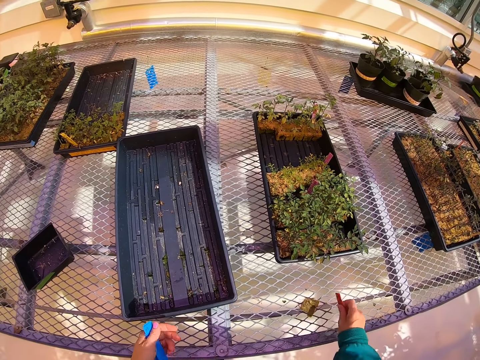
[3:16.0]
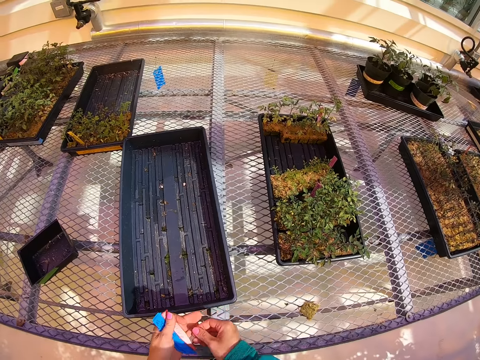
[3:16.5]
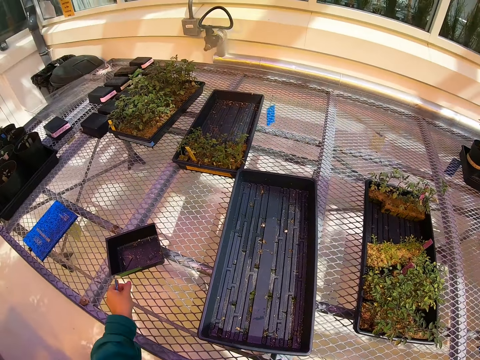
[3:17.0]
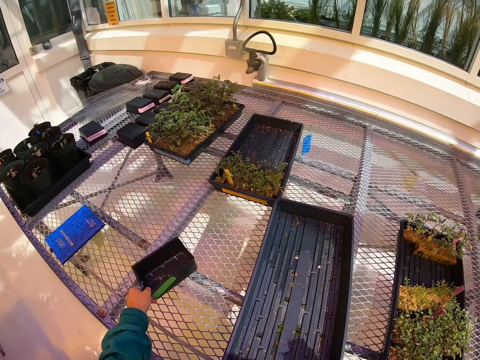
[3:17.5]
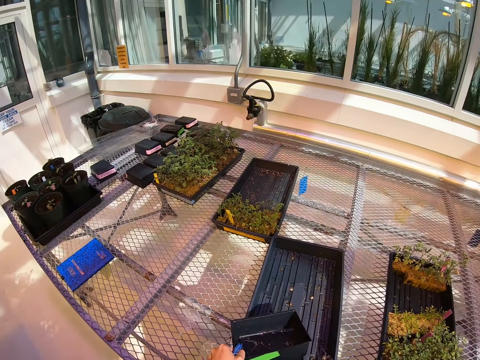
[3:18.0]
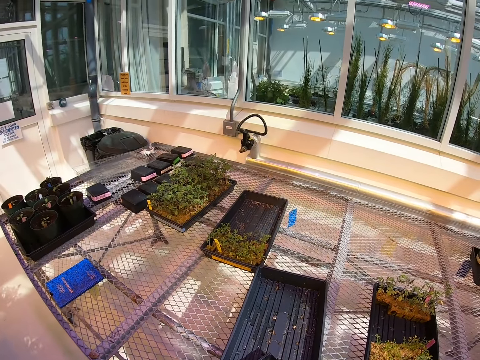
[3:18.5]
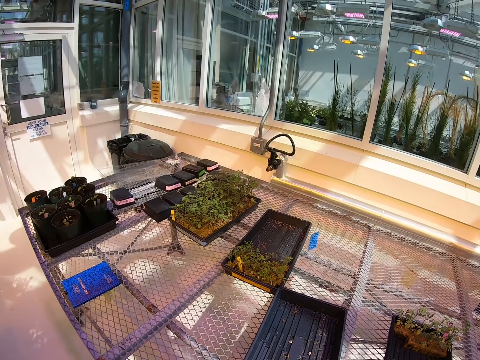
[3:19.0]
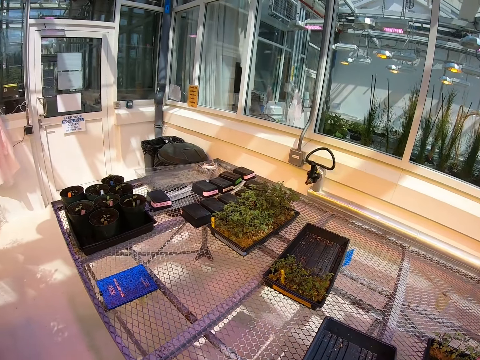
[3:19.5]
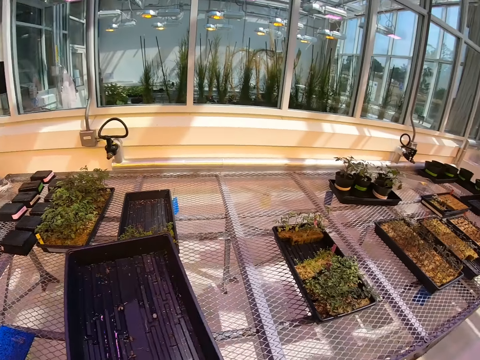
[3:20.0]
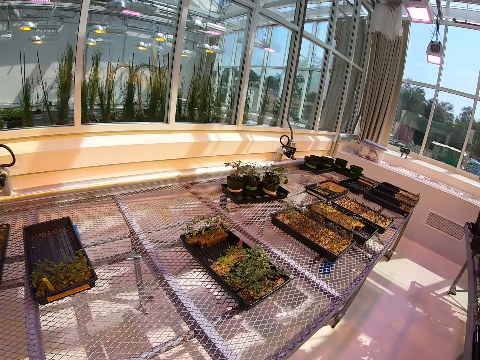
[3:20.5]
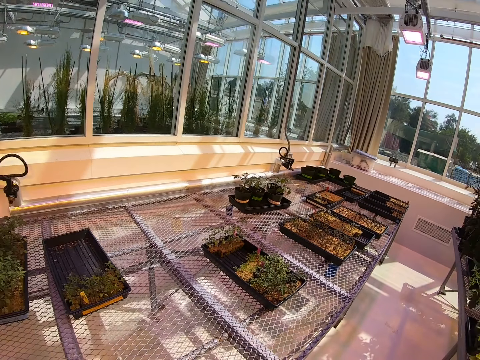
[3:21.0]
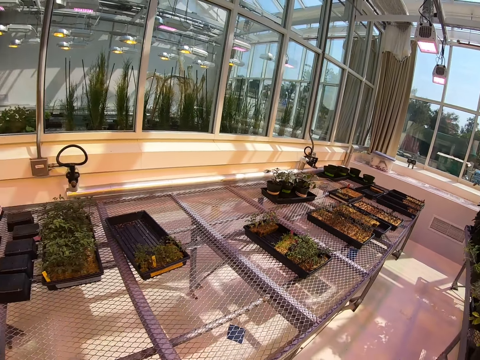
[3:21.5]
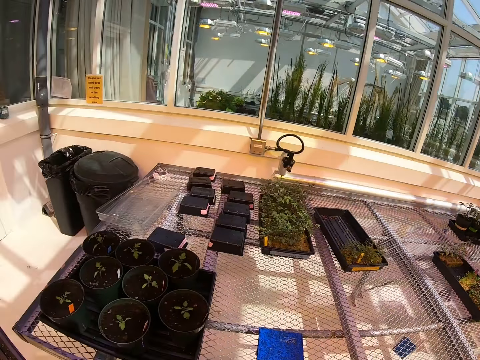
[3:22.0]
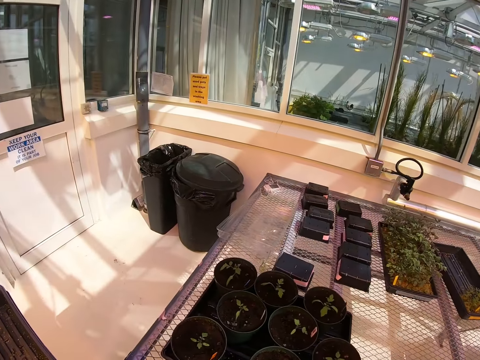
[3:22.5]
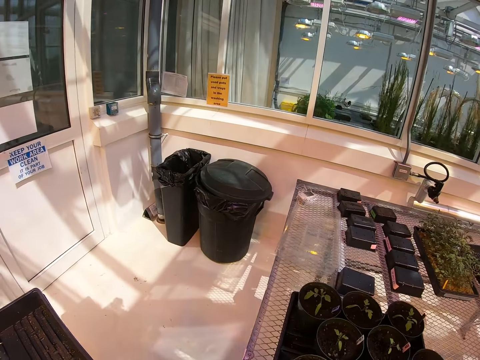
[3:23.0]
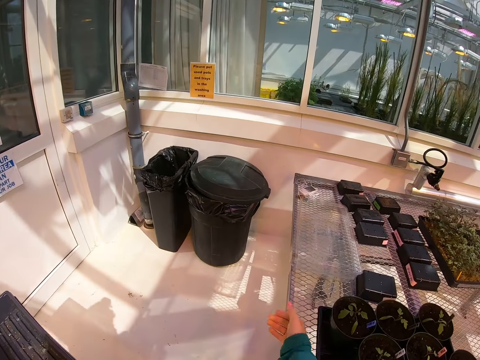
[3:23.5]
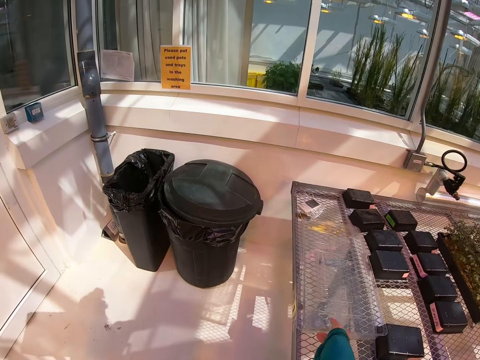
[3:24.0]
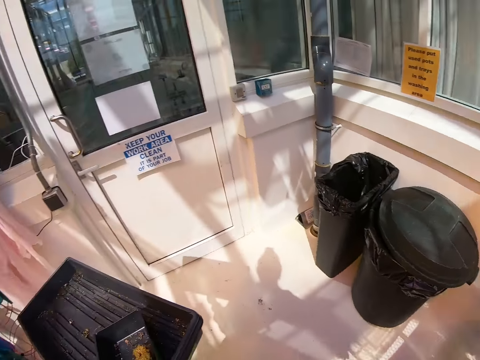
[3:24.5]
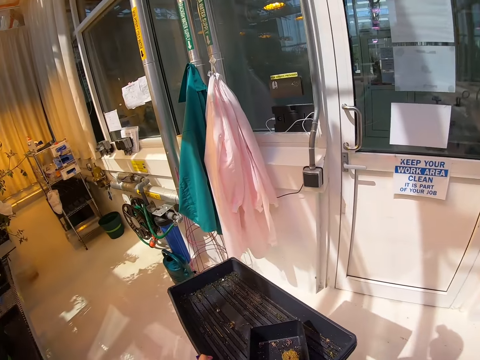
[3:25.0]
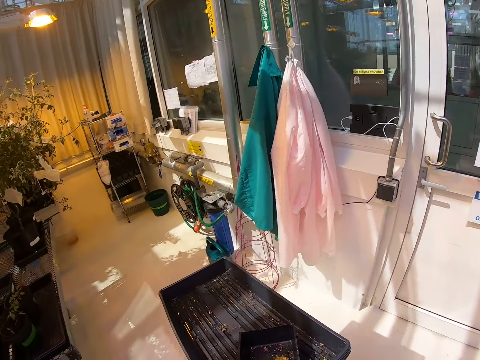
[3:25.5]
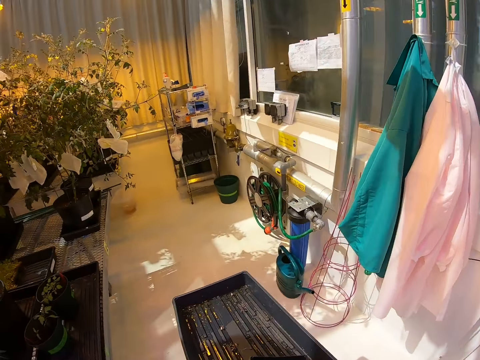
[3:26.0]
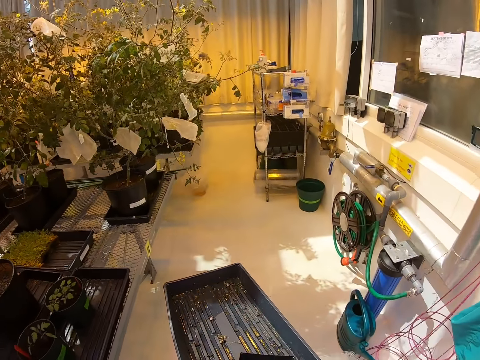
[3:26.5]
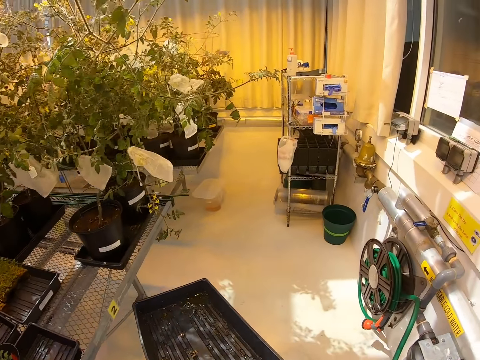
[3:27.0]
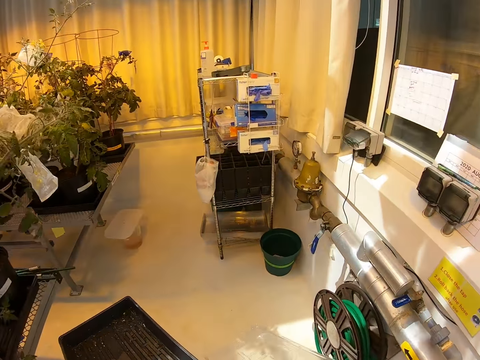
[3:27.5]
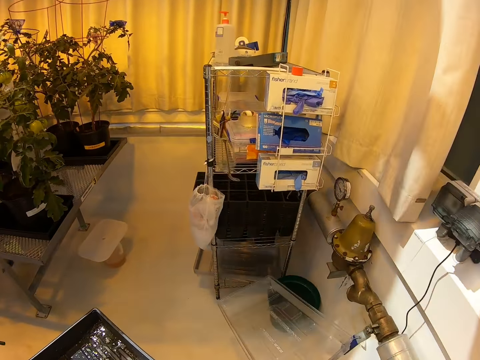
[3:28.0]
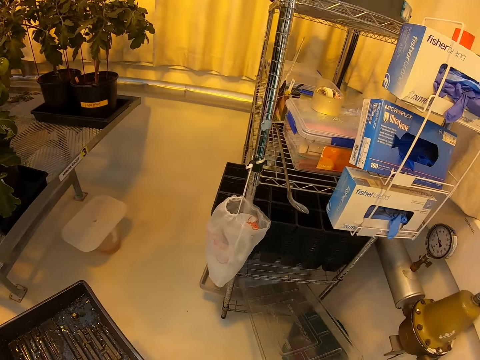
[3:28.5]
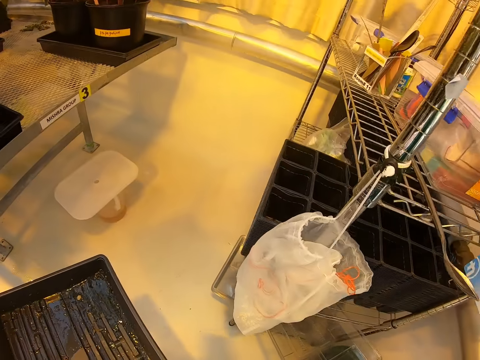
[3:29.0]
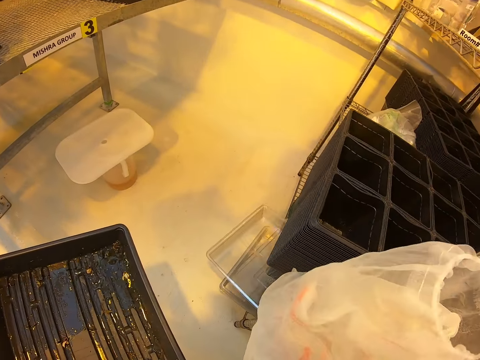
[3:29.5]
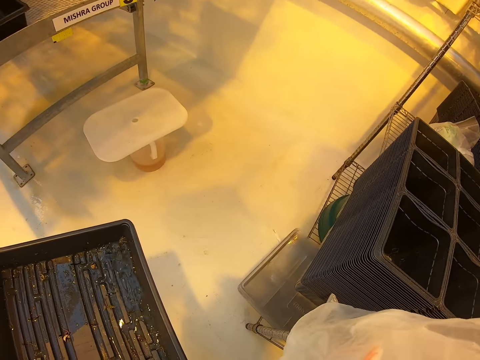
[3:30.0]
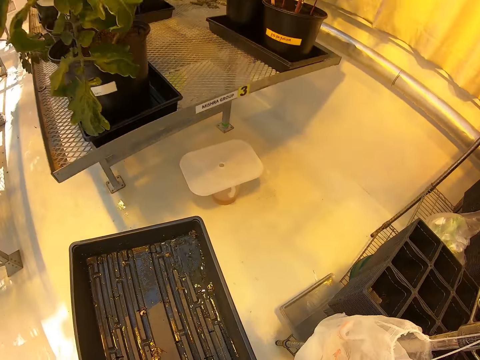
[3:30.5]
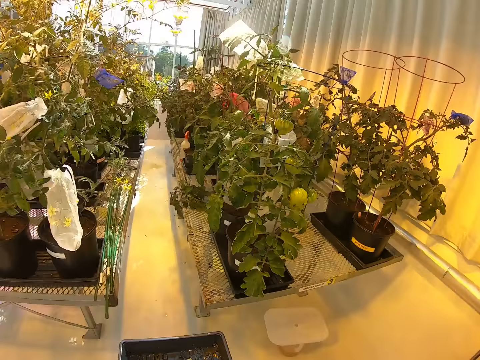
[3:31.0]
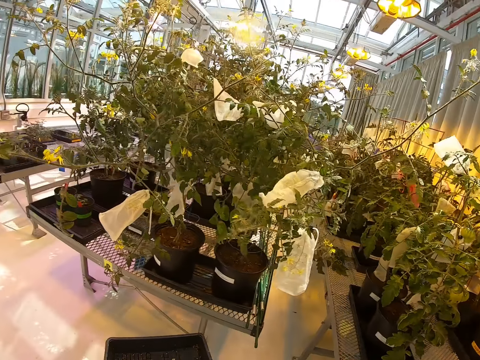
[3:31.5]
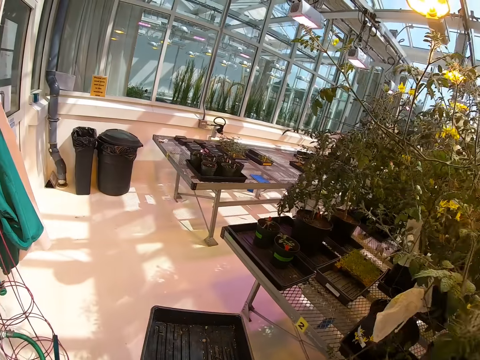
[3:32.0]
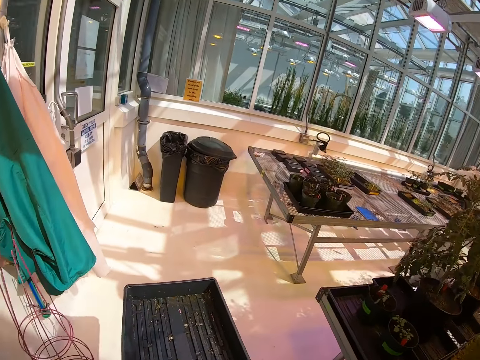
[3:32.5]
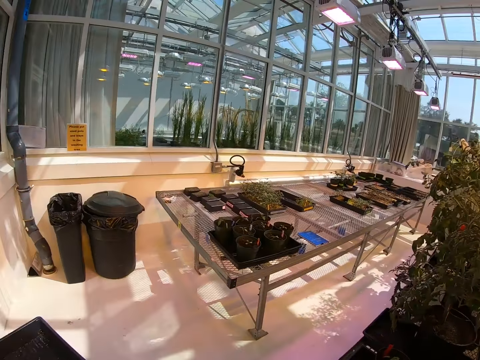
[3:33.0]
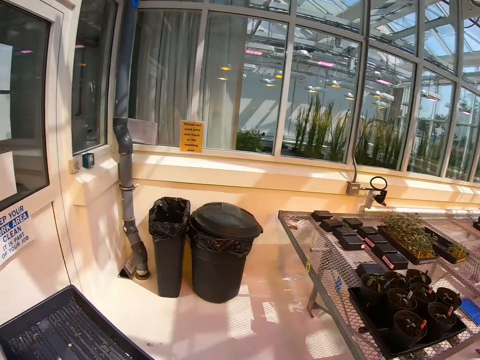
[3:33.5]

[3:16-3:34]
The camera wearer picks up a piece of paper from a wire mesh. They pick up the plastic tray or can on the greenhouse bench. They walk around a corridor. They pick up the can from the wire mesh. They walk around the corridor. They stand on the floor. They put down the can on a shelf. They walk around the corridor.

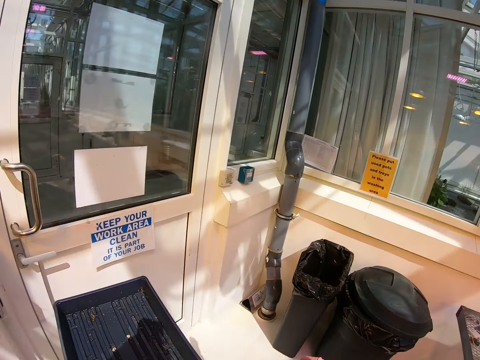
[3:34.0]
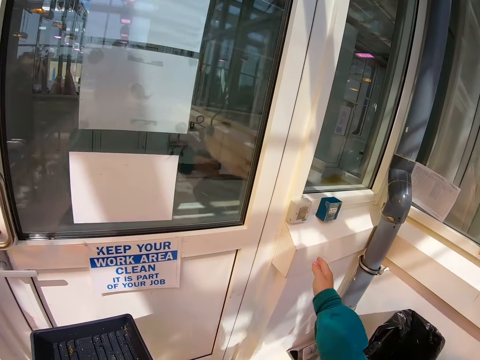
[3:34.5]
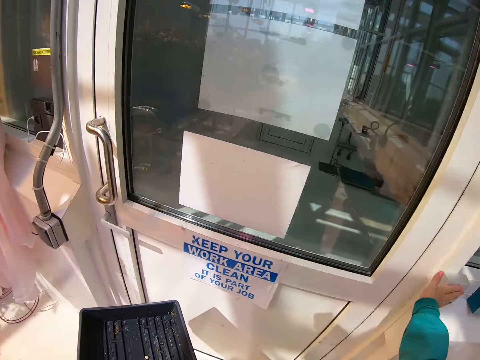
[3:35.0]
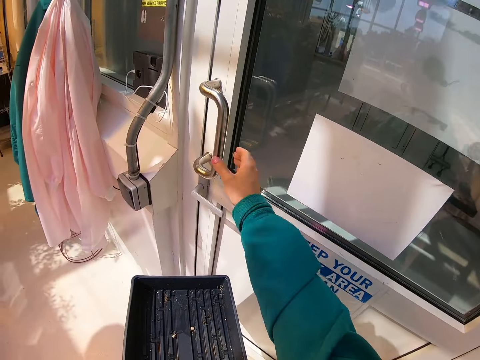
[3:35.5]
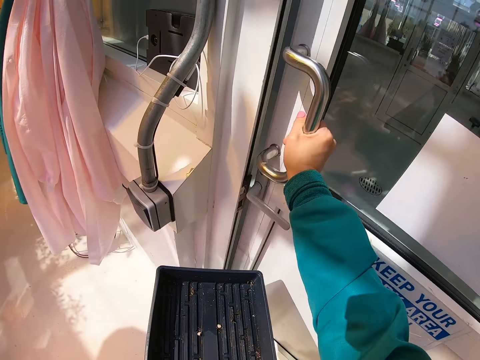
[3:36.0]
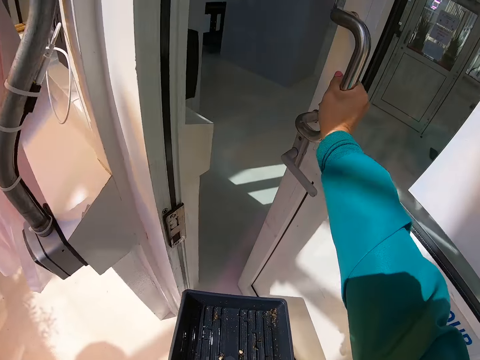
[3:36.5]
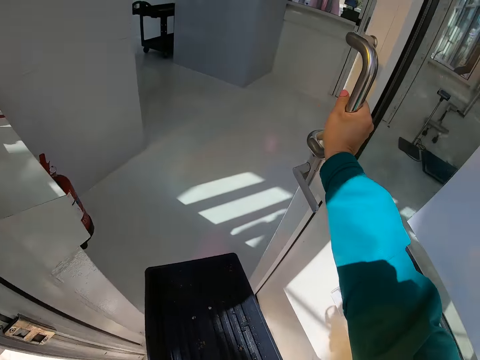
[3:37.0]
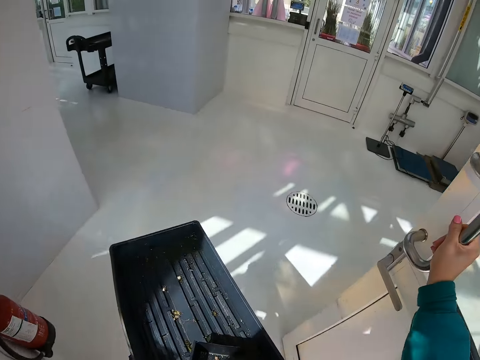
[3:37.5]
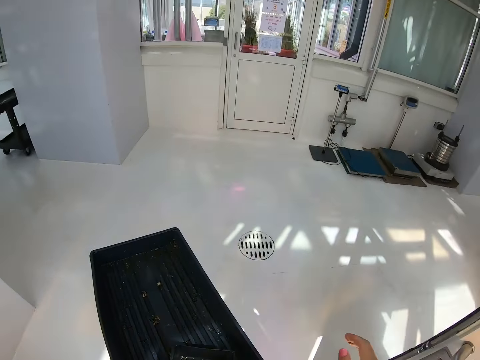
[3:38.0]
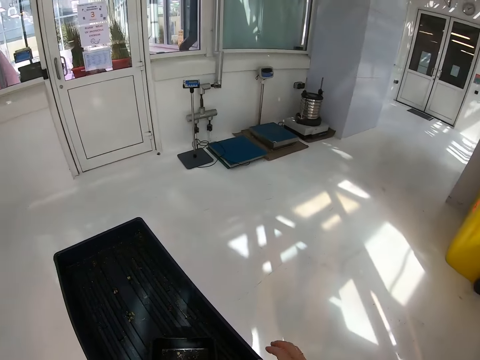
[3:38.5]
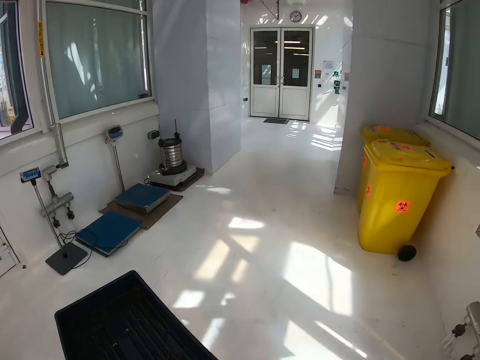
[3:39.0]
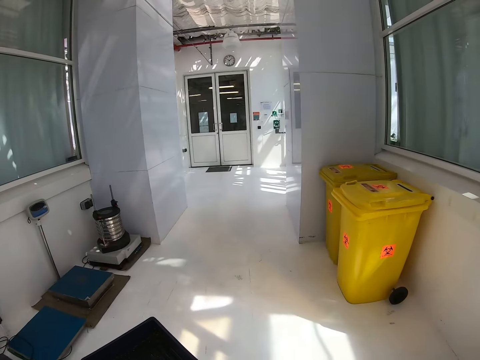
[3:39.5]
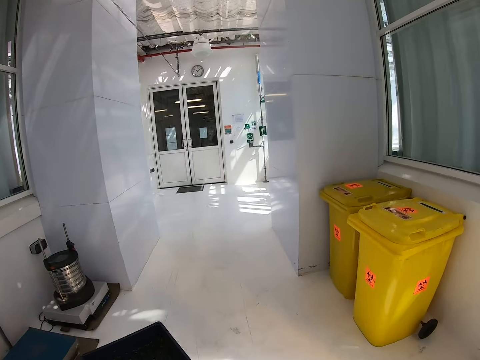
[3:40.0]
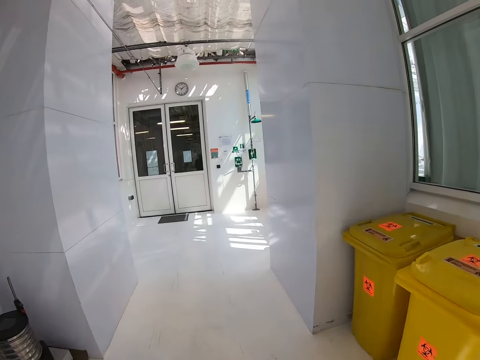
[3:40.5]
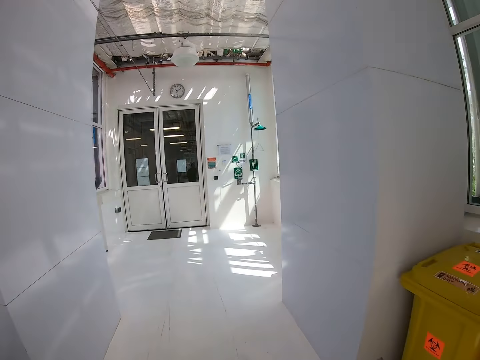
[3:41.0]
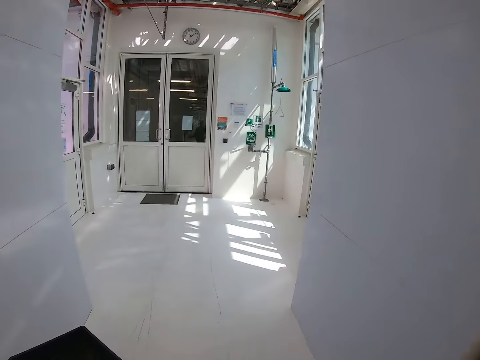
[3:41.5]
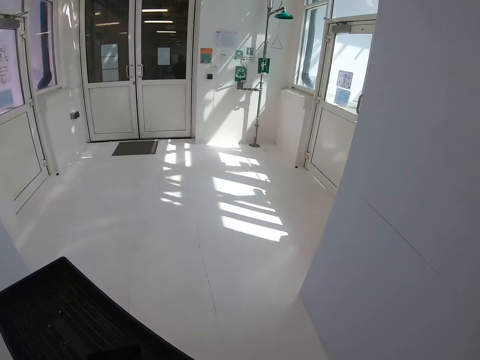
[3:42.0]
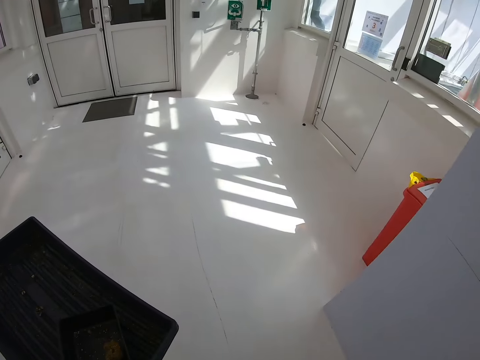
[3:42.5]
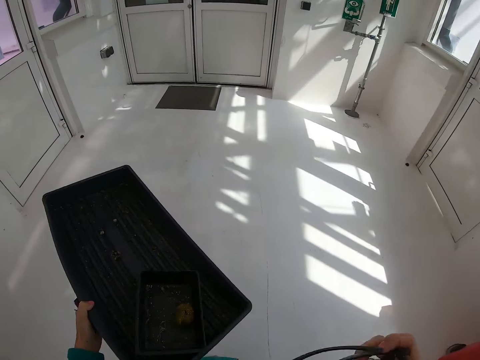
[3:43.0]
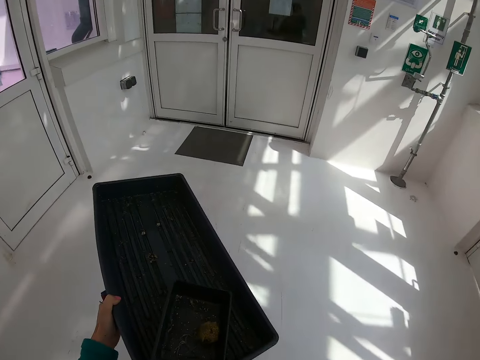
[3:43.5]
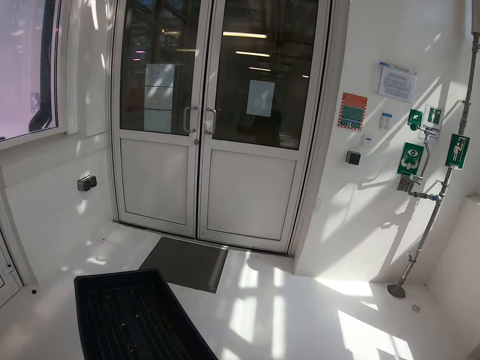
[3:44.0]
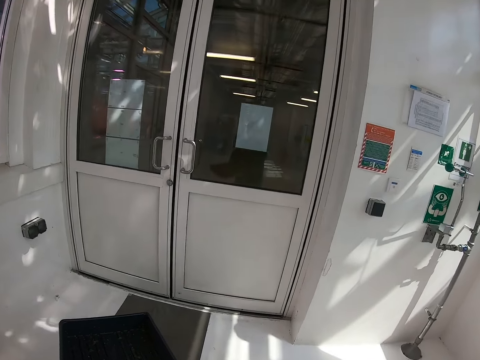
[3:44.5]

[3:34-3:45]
The camera wearer opens a door with his hand. He walks around a room.
